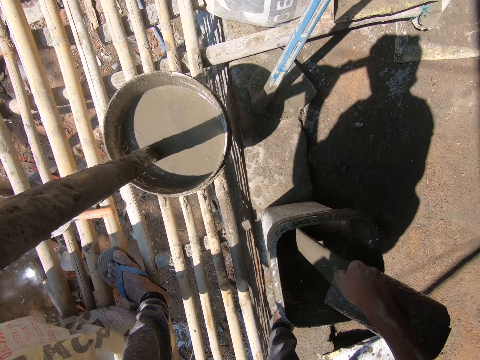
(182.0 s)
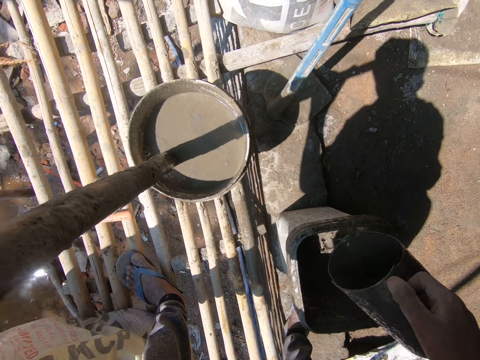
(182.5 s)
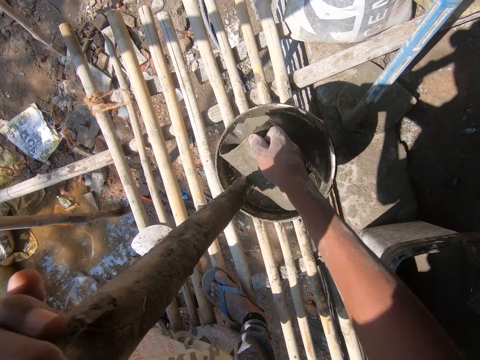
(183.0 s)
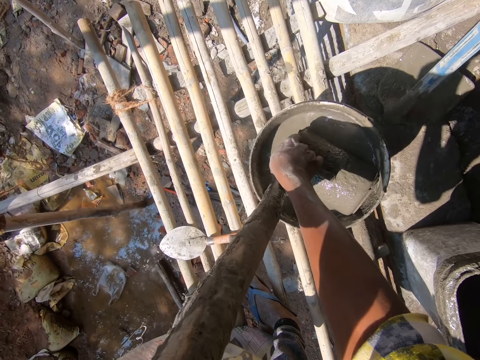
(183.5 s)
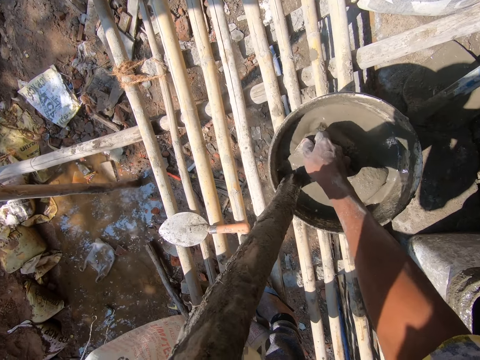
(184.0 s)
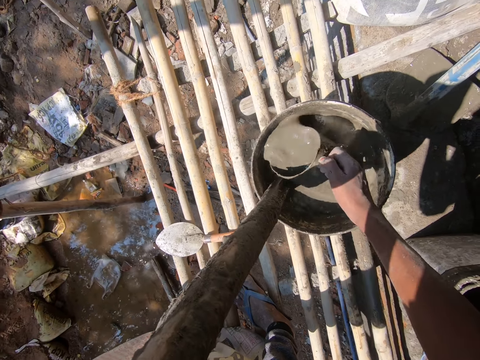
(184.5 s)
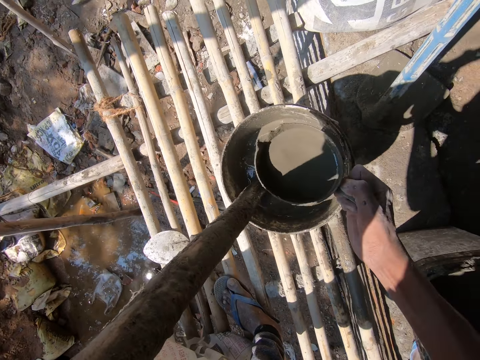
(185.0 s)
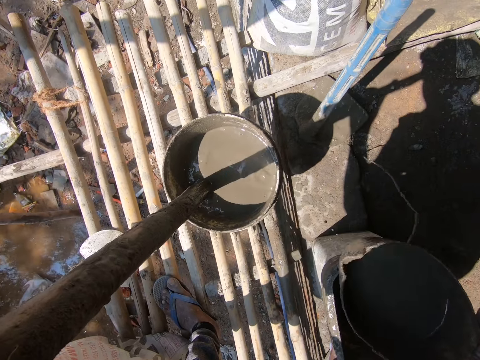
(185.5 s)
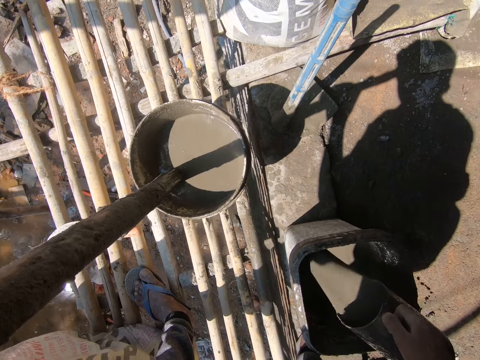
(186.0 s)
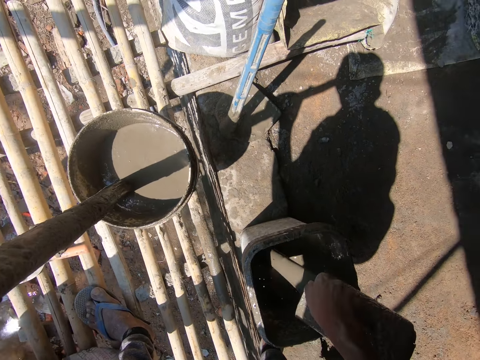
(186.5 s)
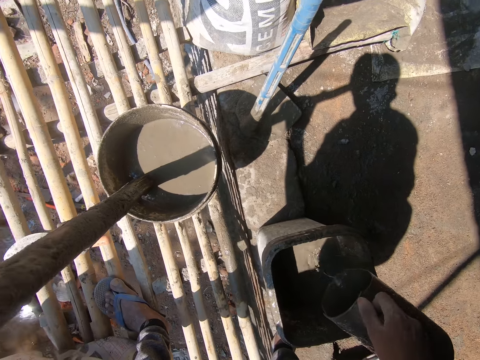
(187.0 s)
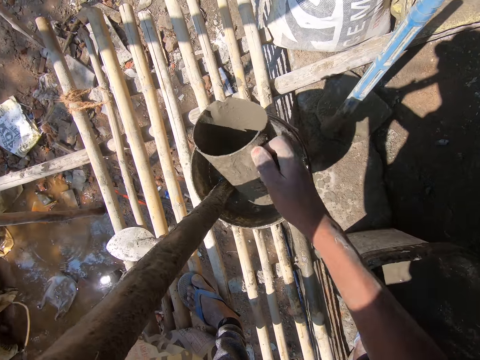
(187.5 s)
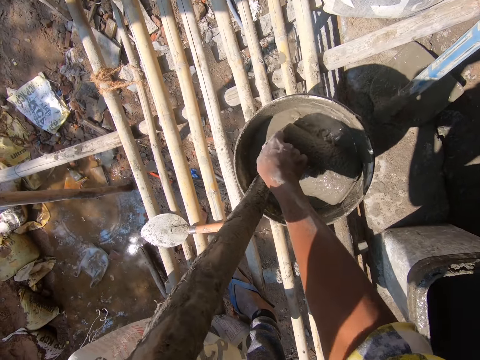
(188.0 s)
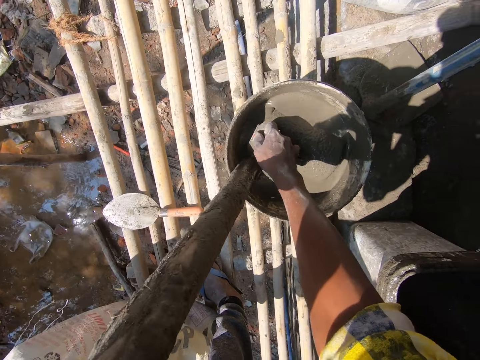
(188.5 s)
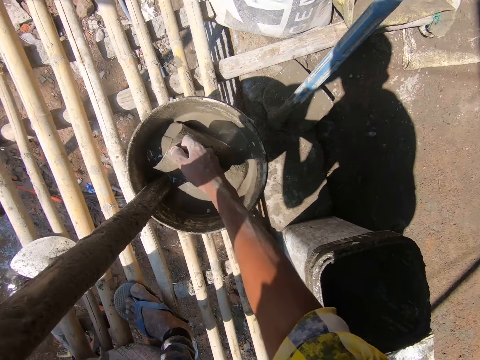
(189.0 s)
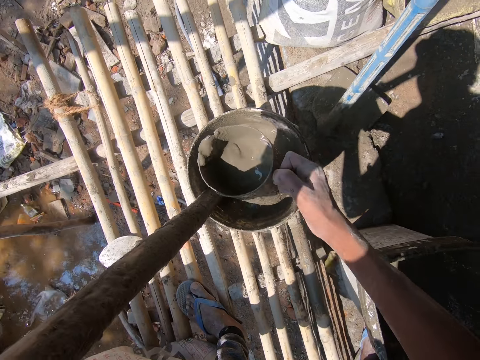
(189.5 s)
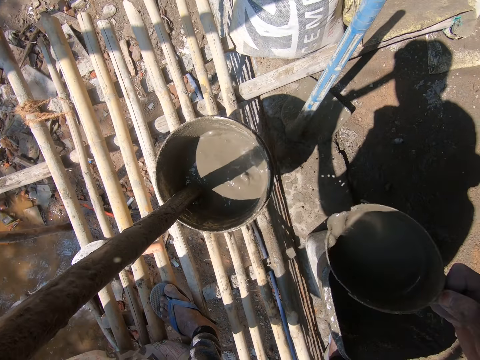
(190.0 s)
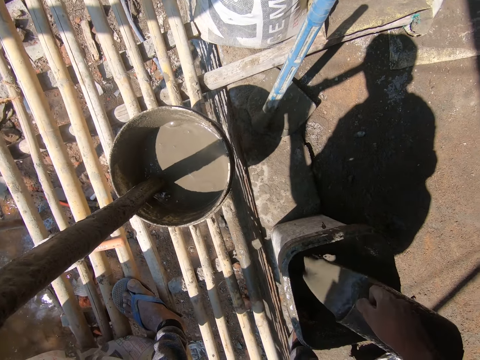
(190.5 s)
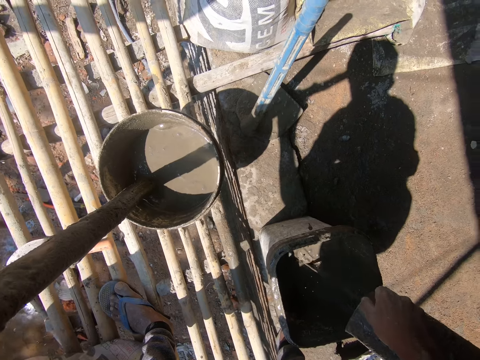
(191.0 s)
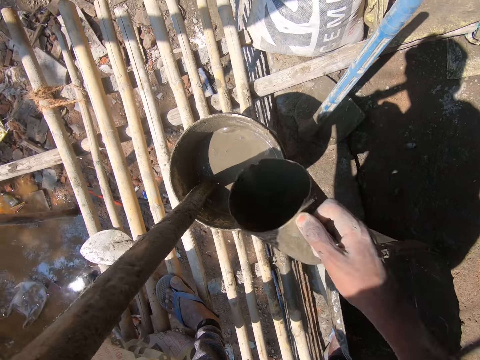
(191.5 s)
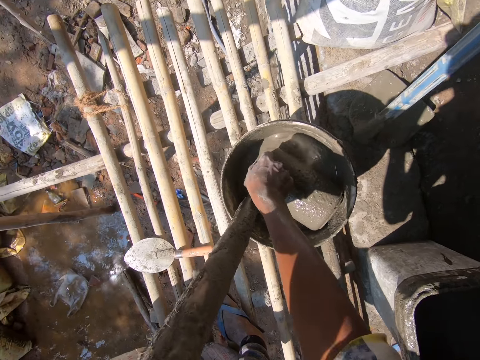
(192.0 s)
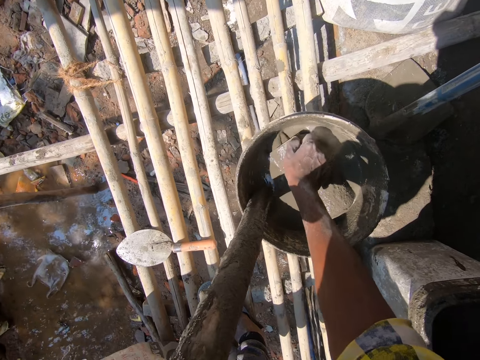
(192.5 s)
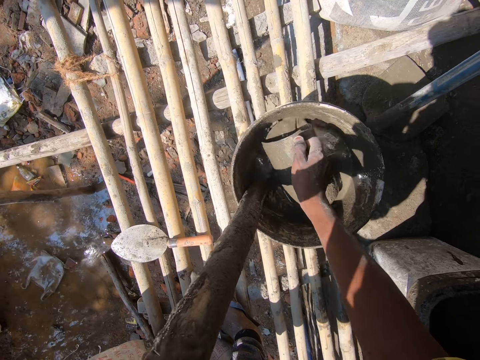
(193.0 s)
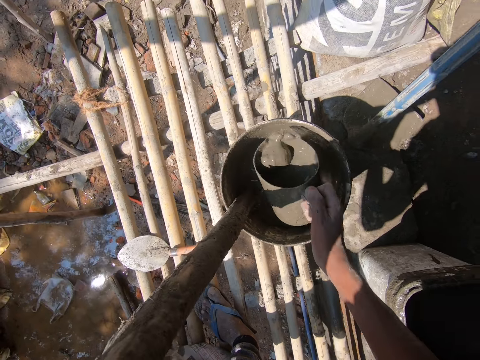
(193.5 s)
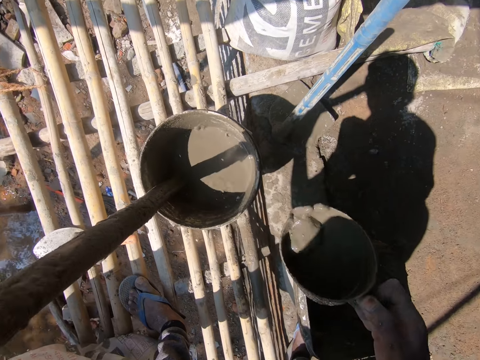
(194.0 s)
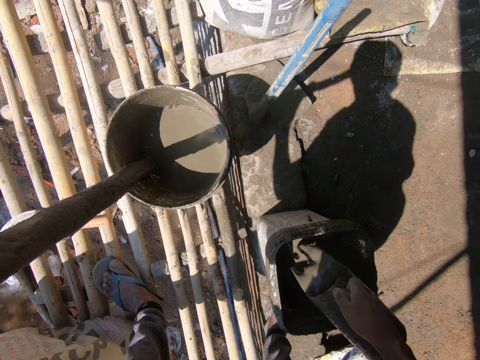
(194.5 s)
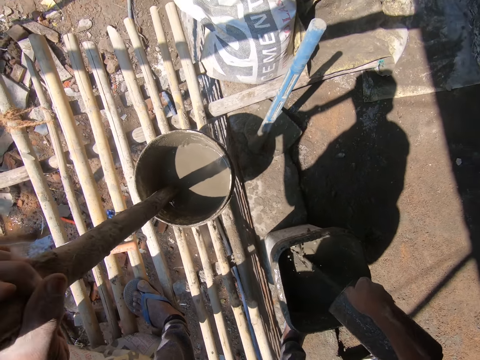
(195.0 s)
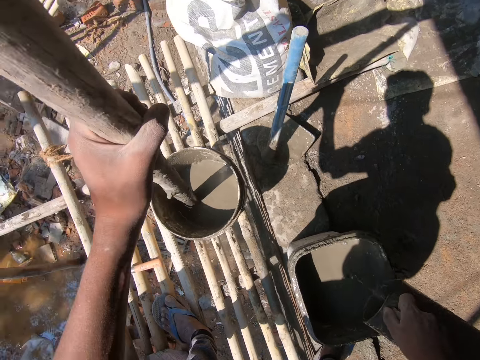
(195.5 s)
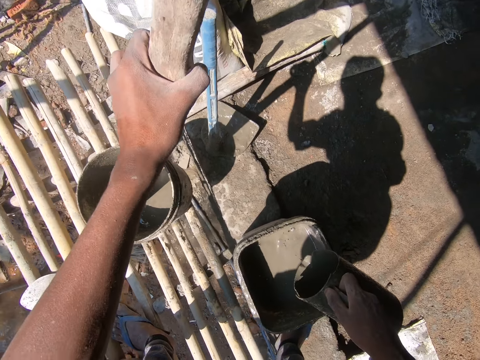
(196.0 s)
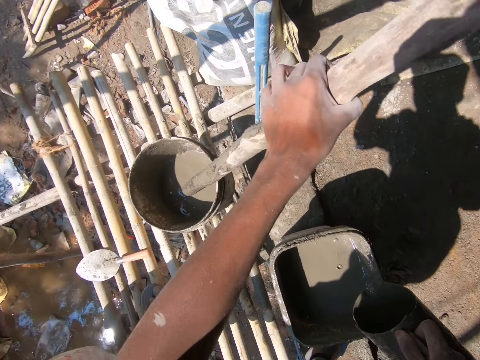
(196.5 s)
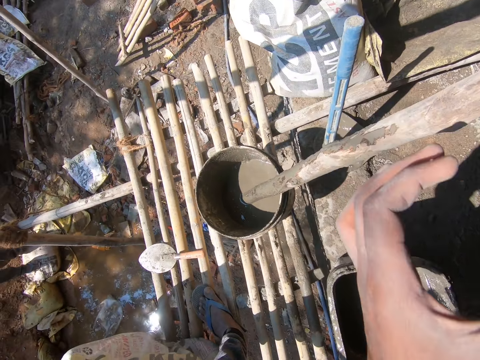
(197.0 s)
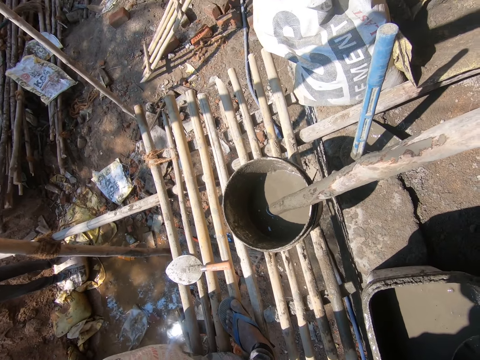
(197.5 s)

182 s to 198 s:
The camera wearer pours the diluted cement in a bucket with diluted cement. They scoop the diluted cement with a jug. They pour the diluted cement in the bucket with diluted cement. They scoop the diluted cement with the jug. They pour the diluted cement in the bucket with diluted cement. They scoop the diluted cement with the jug. They pour the diluted cement in the bucket with diluted cement.

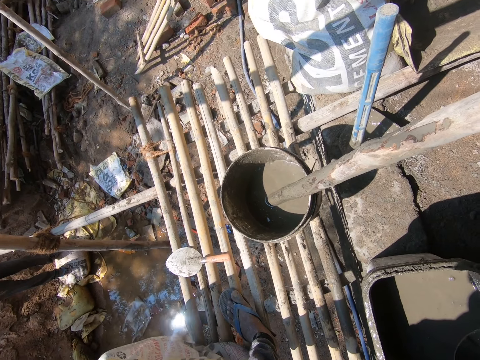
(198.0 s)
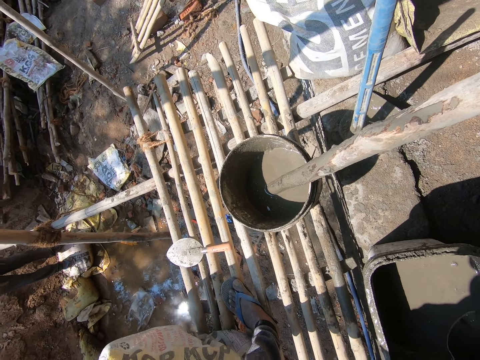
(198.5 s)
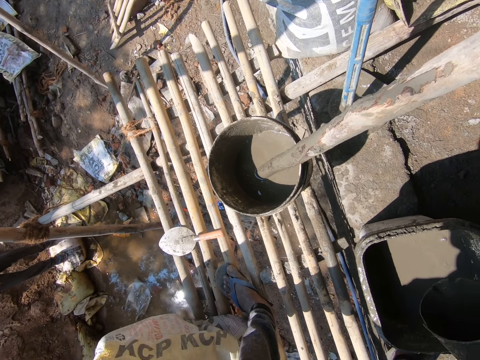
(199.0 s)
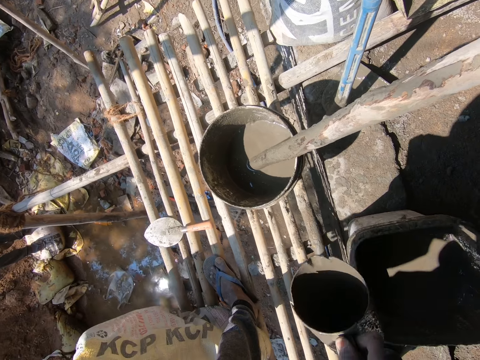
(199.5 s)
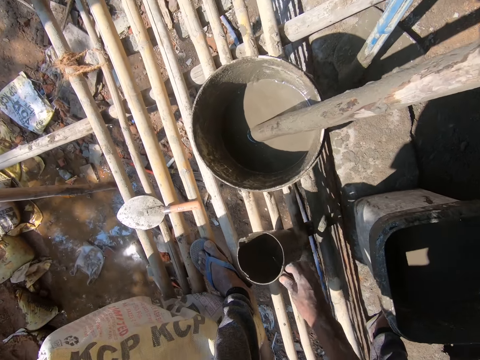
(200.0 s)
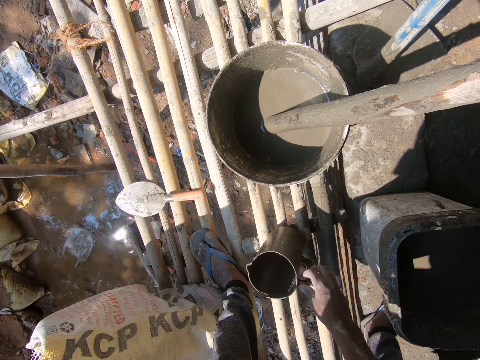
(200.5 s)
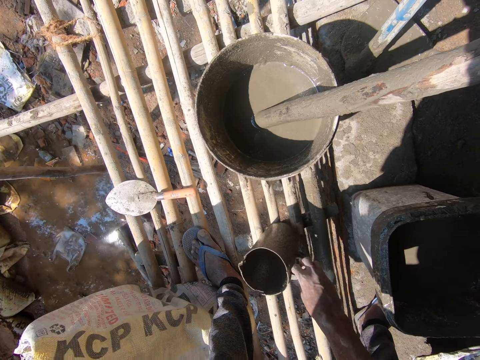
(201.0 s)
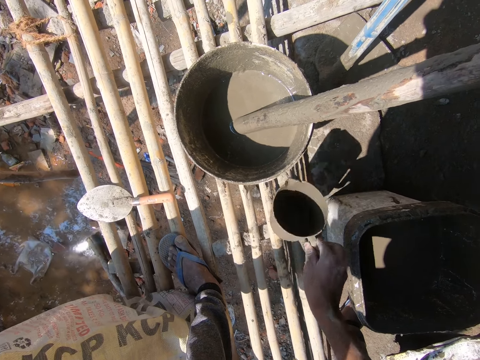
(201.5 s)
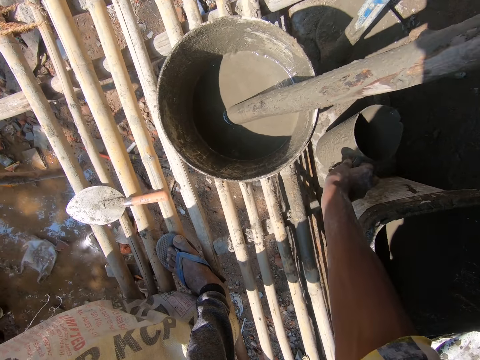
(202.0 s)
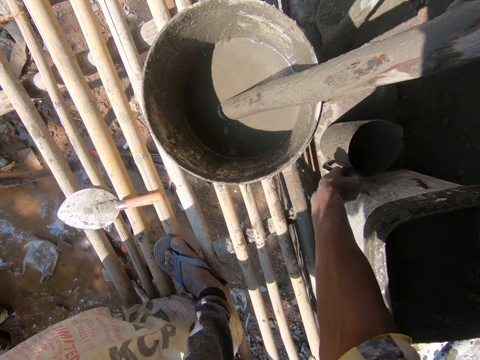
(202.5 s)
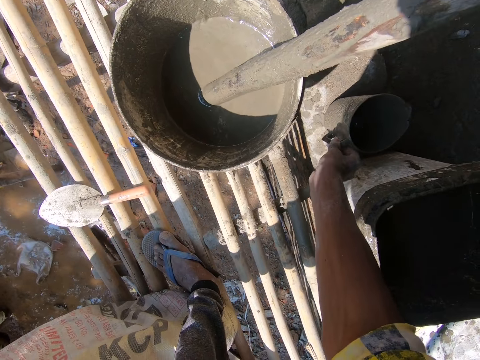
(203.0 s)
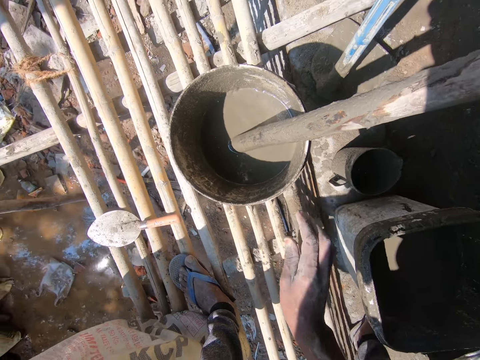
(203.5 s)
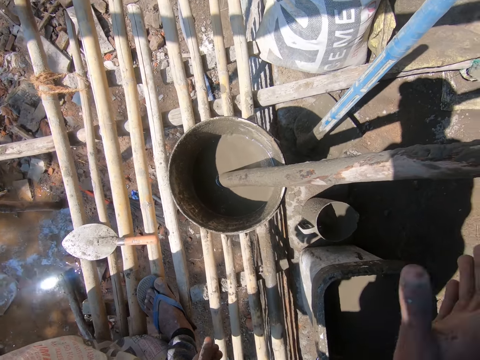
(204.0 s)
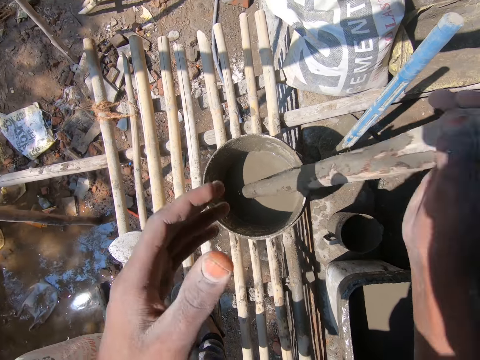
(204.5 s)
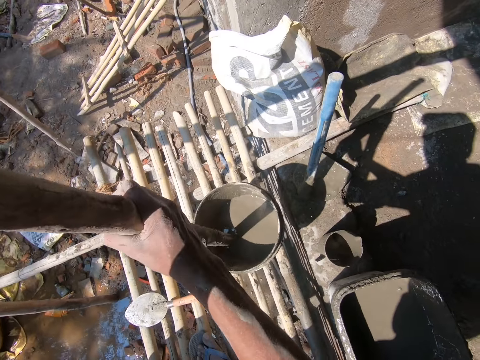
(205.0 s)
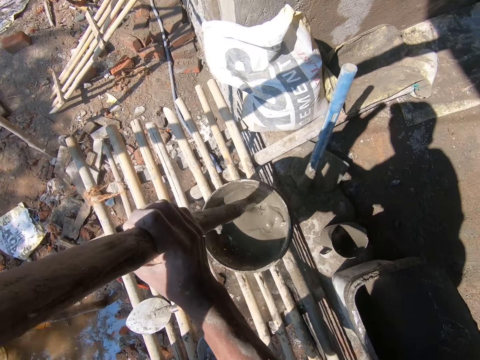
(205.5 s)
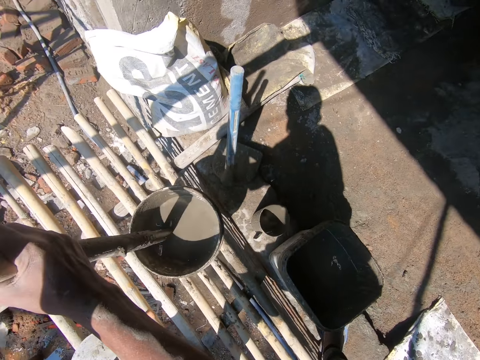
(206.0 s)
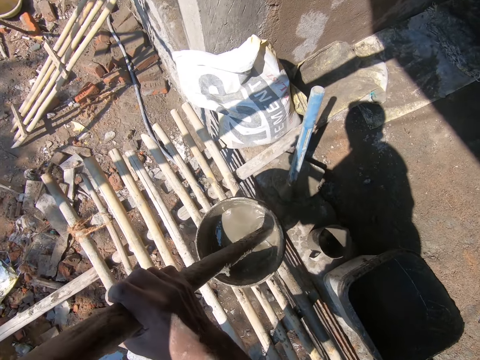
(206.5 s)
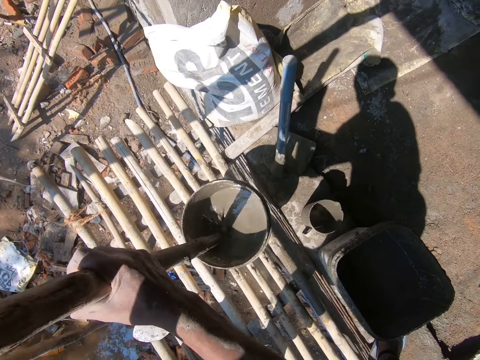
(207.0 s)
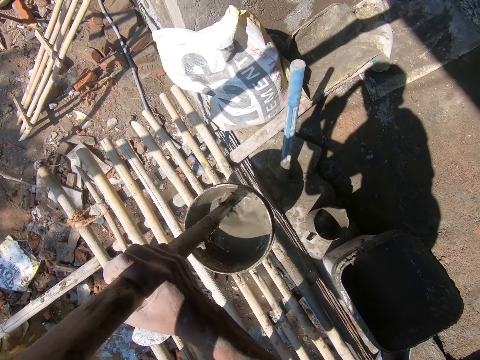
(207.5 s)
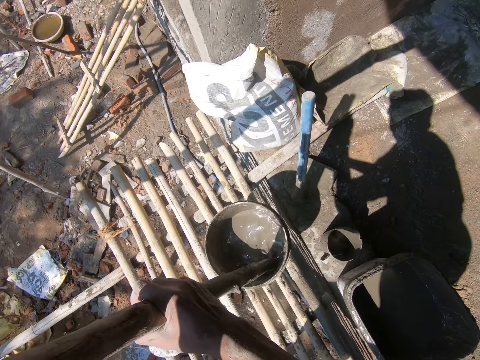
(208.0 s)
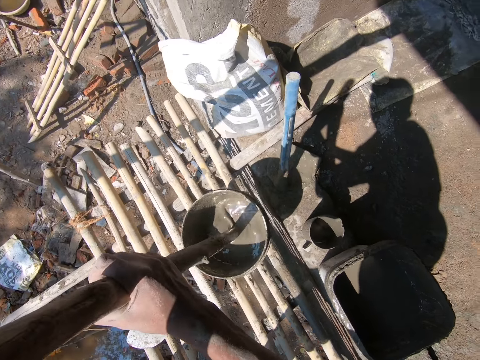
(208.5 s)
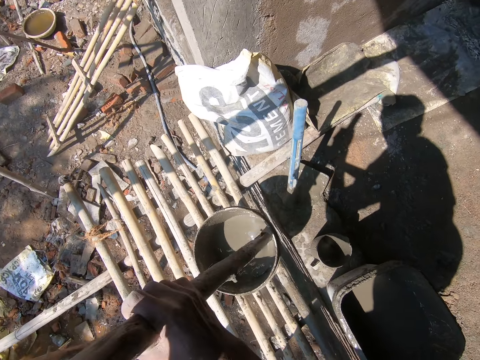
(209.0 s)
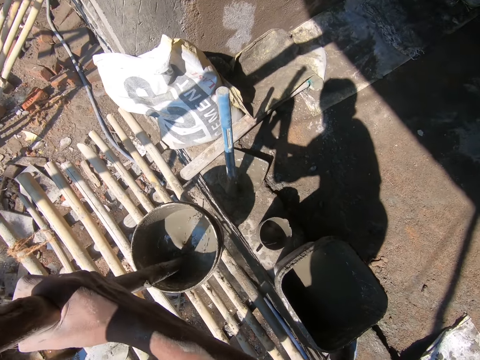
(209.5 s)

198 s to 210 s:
The camera wearer puts the jug on the woods. They move the jug. They stir the cement in a bucket.
